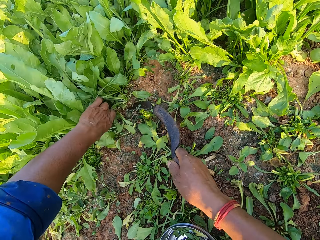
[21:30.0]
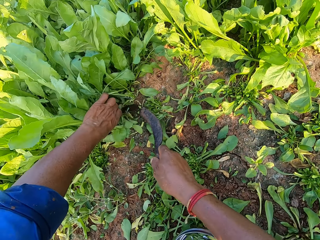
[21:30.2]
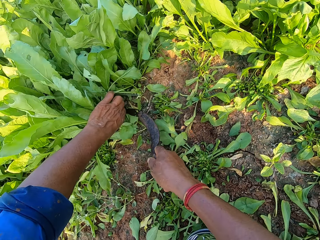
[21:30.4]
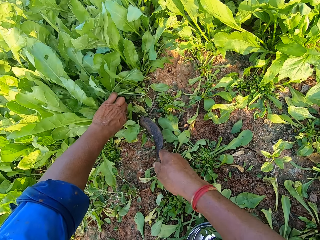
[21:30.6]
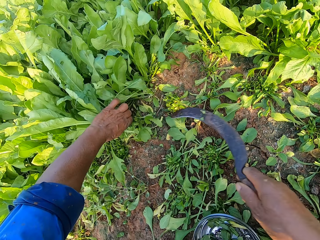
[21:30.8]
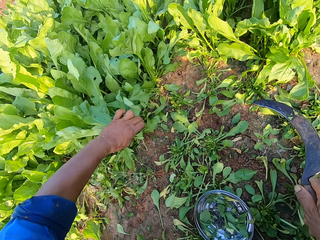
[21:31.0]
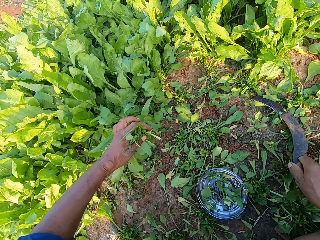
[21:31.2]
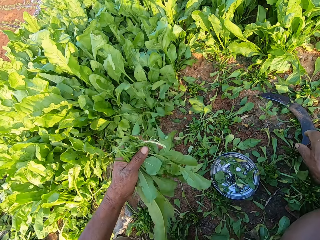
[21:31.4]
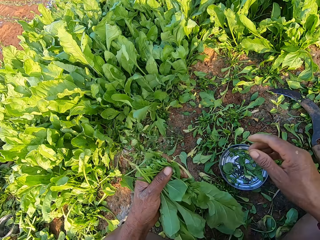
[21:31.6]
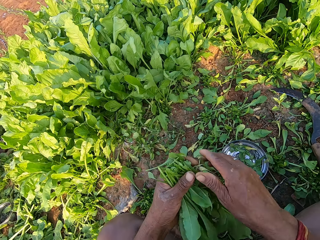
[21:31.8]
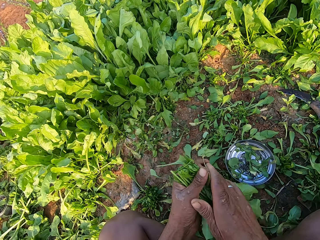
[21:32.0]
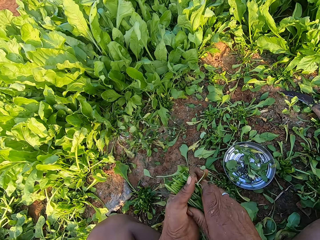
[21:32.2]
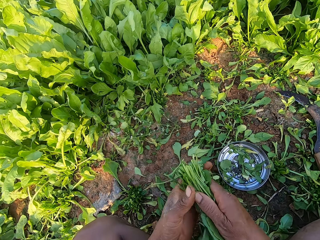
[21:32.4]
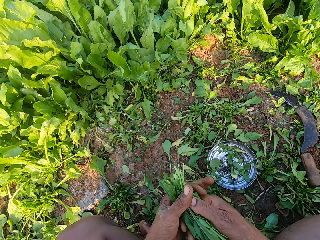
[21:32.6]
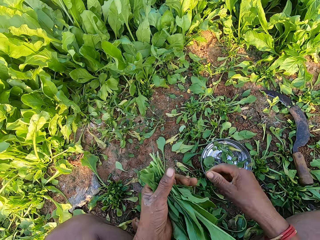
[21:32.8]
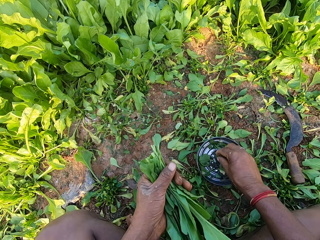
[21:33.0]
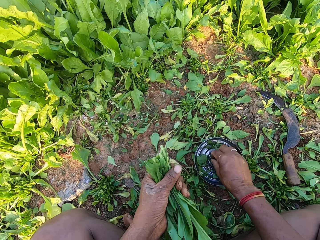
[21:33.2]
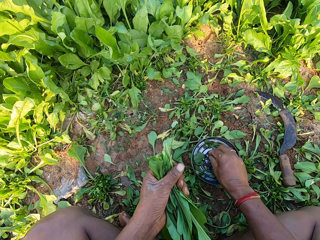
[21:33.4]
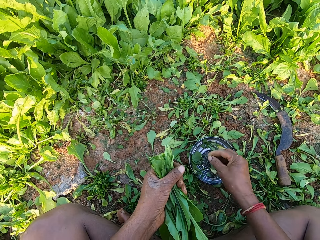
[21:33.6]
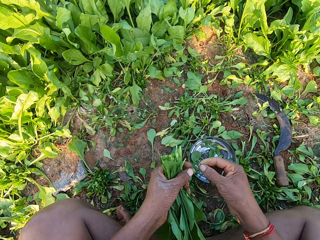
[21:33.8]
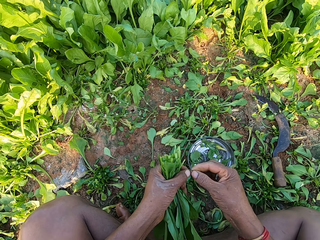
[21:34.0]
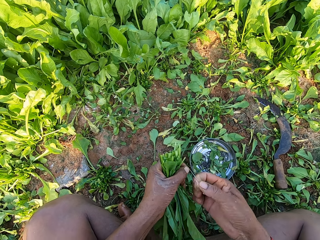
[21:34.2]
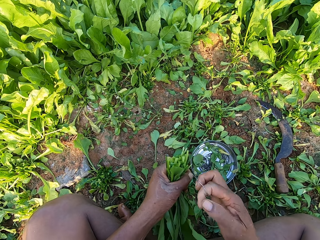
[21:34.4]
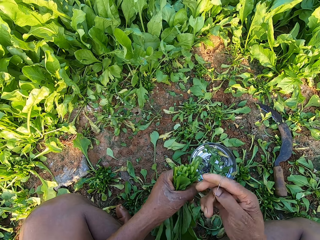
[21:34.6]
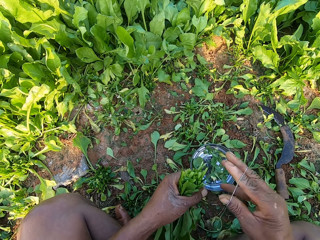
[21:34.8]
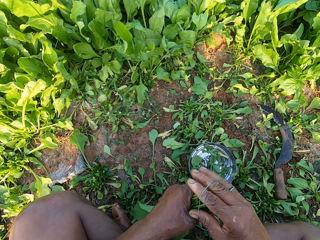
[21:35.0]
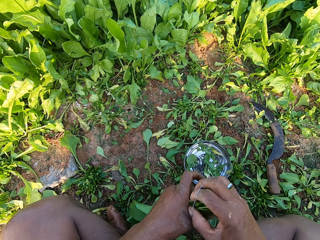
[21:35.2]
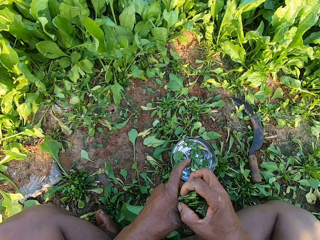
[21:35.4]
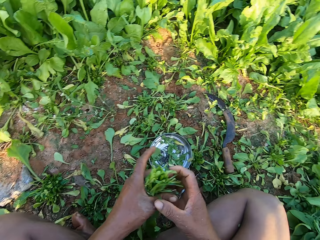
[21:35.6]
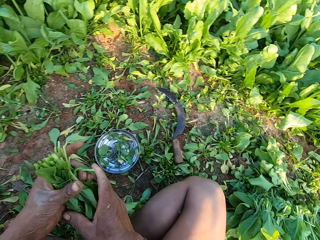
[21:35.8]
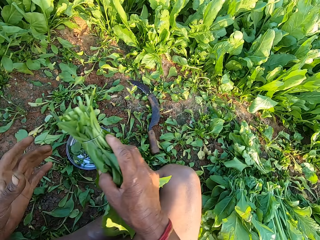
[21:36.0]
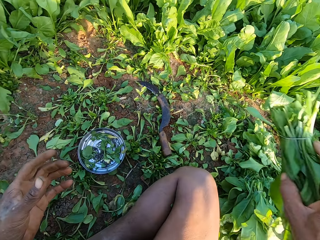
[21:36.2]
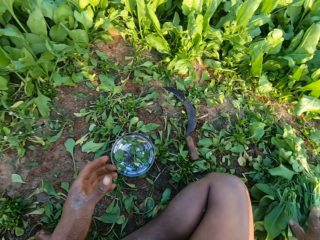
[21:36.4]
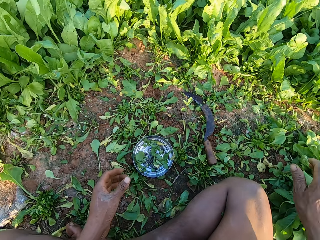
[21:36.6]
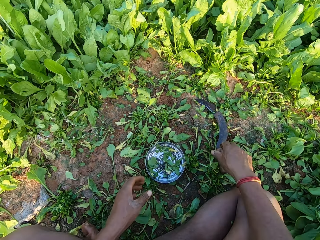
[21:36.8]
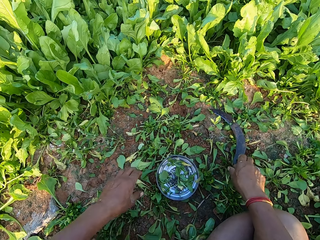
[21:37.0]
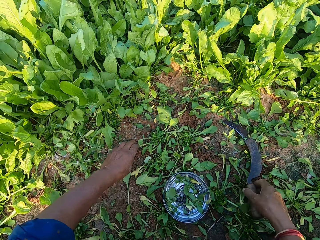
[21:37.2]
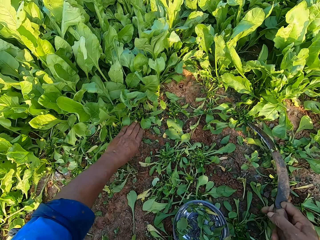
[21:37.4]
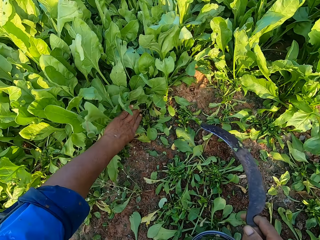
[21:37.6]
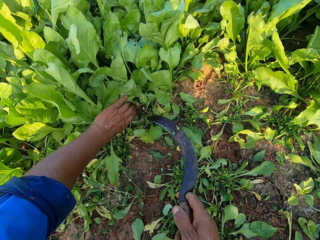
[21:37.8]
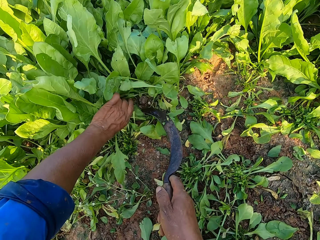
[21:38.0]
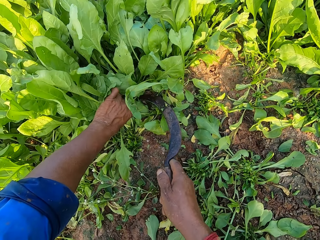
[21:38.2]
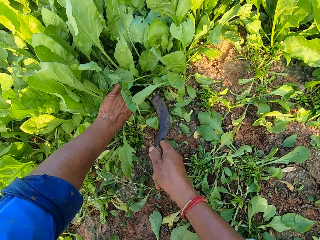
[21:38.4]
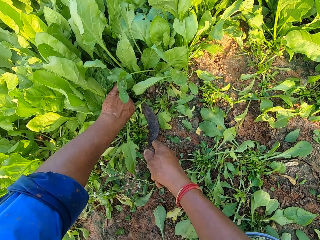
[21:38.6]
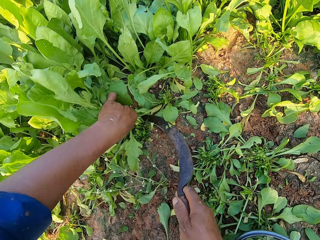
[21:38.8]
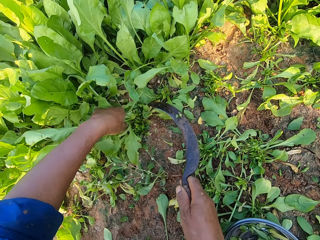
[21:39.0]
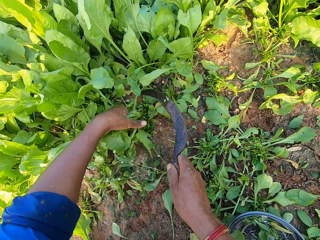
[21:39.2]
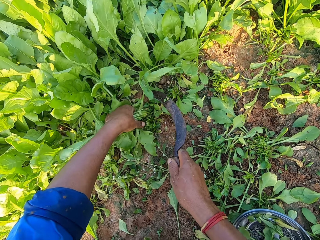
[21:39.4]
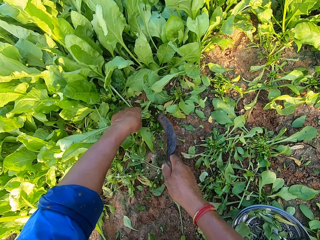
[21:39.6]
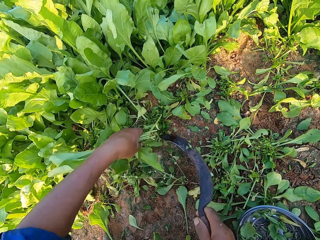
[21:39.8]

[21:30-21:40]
The camera wearer holds the spinaches on the ground with her left hand. She cuts the spinaches on the ground with the hand sickle in her right hand. She drops the hand sickle on the ground with her right hand. She holds the spinaches with both hands. She holds the spinaches with her left hand. She picks up a rubber band from the plate on the ground with her right hand. She stretches the rubber band in her right hand with her left hand. She ties the spinaches in her left hand with the rubber band in her right hand. She drops the spinaches on the ground with her right hand. She picks up the hand sickle from the ground with her right hand. She holds the spinaches on the ground with her left hand. She cuts the spinaches on the ground with the hand sickle in her right hand.

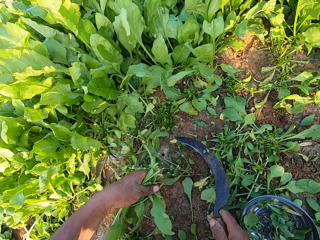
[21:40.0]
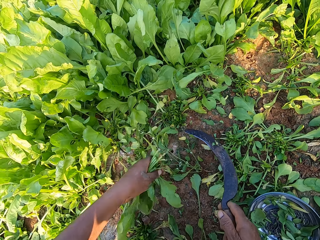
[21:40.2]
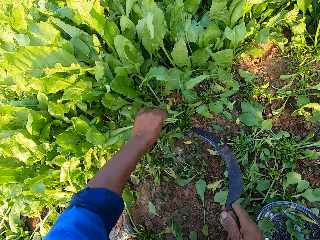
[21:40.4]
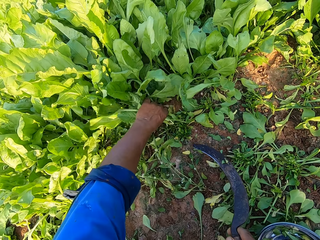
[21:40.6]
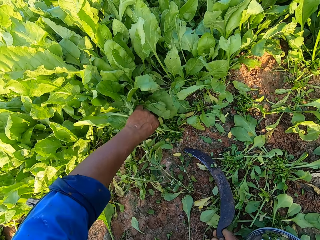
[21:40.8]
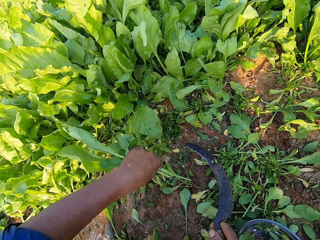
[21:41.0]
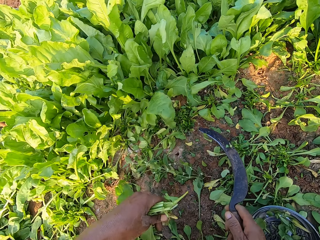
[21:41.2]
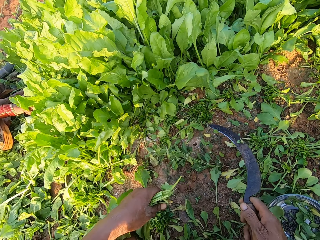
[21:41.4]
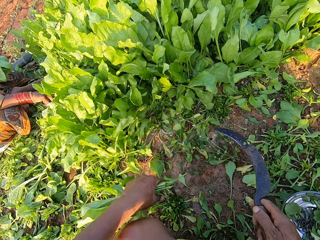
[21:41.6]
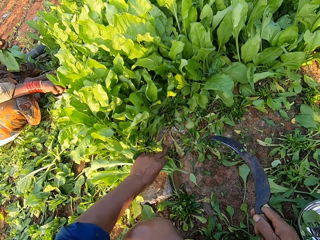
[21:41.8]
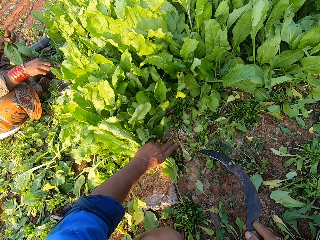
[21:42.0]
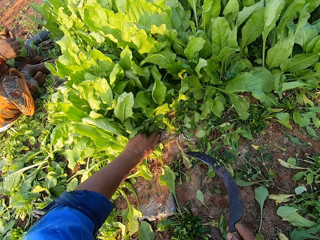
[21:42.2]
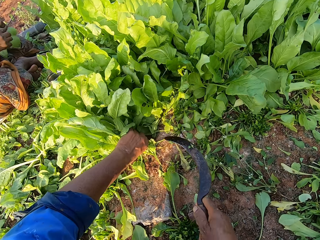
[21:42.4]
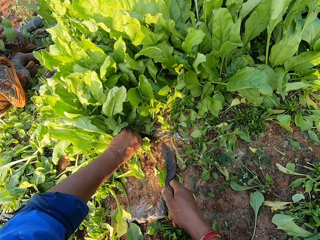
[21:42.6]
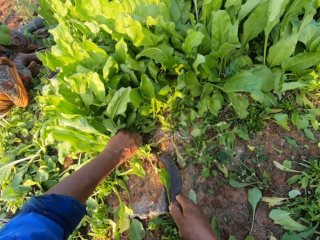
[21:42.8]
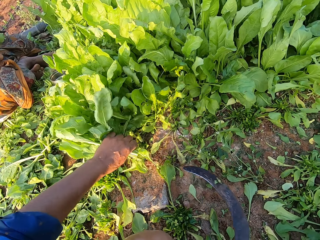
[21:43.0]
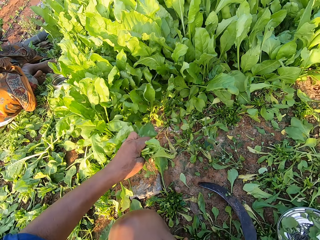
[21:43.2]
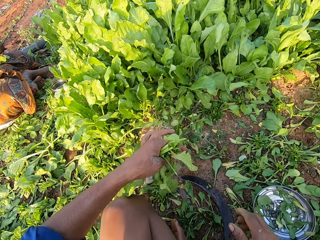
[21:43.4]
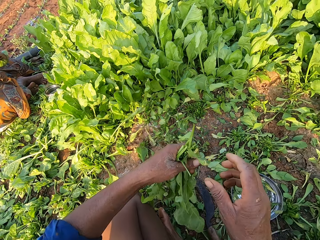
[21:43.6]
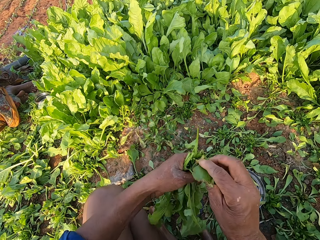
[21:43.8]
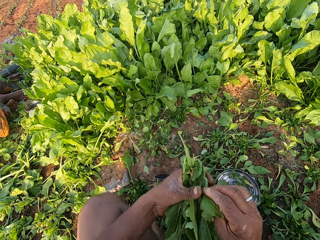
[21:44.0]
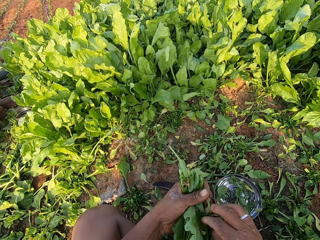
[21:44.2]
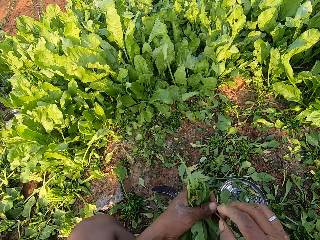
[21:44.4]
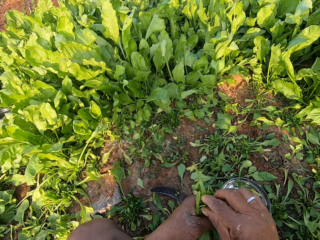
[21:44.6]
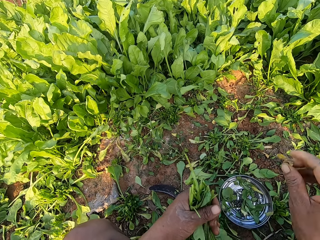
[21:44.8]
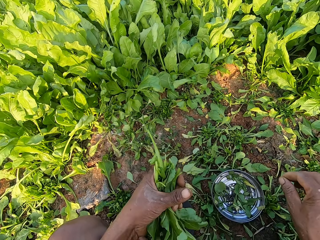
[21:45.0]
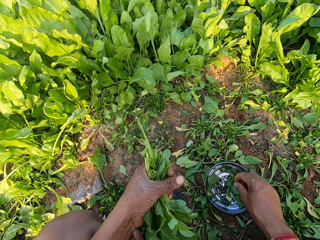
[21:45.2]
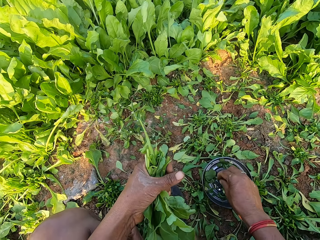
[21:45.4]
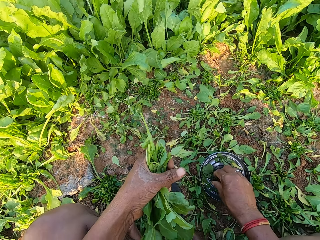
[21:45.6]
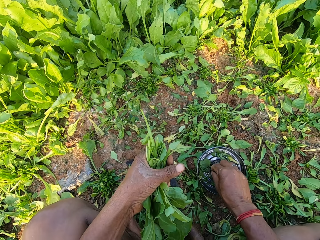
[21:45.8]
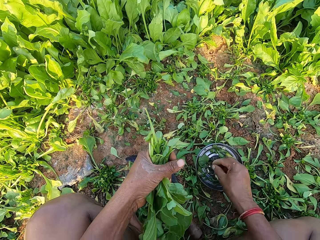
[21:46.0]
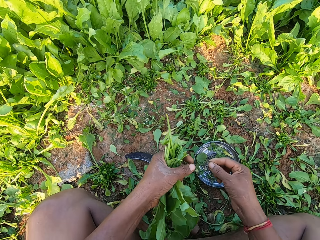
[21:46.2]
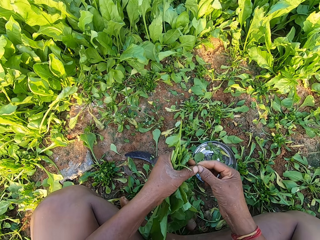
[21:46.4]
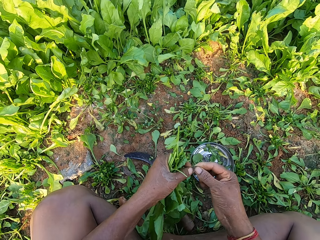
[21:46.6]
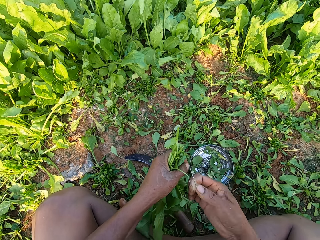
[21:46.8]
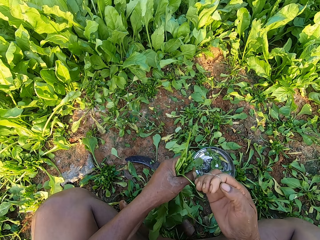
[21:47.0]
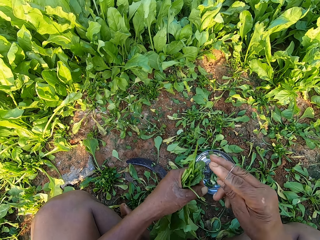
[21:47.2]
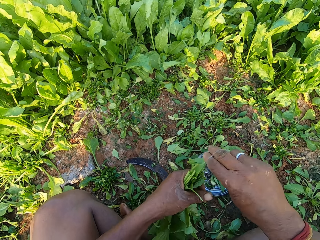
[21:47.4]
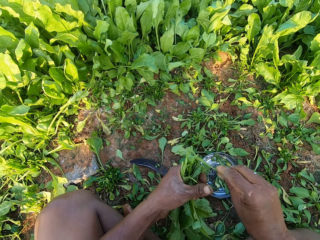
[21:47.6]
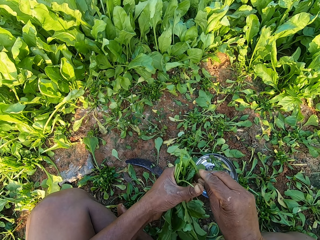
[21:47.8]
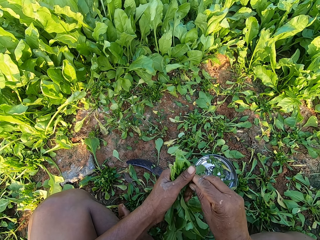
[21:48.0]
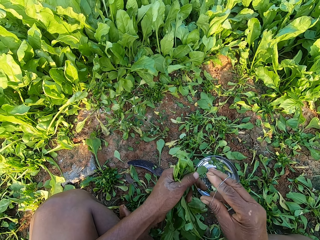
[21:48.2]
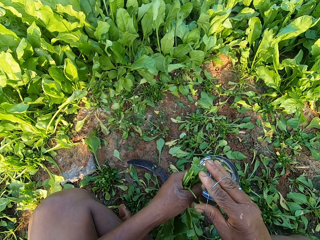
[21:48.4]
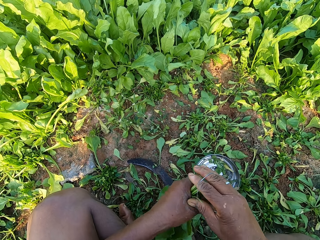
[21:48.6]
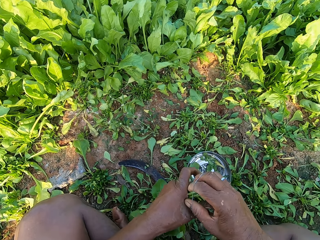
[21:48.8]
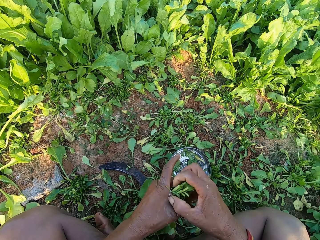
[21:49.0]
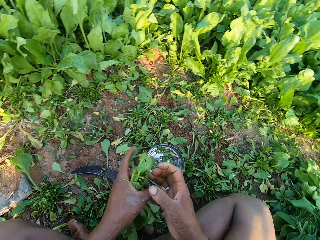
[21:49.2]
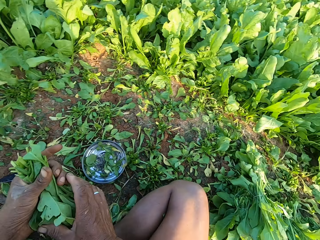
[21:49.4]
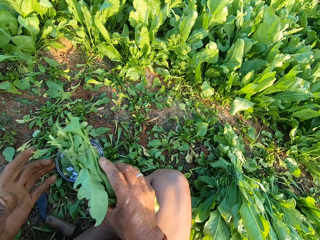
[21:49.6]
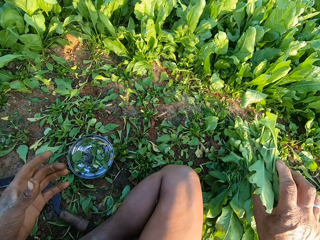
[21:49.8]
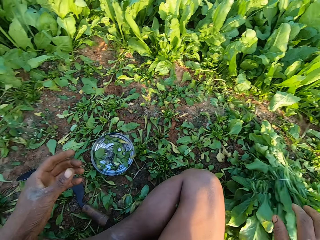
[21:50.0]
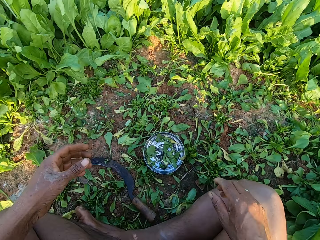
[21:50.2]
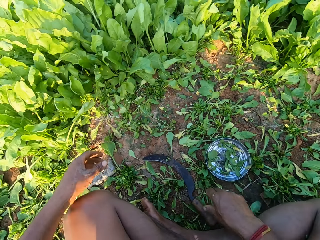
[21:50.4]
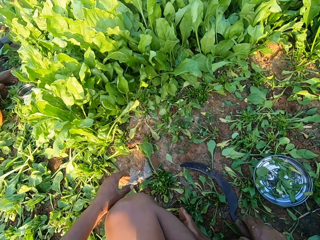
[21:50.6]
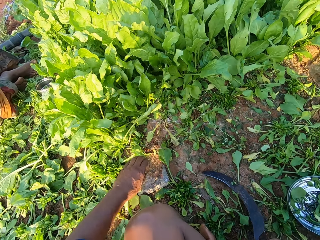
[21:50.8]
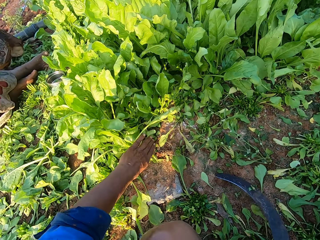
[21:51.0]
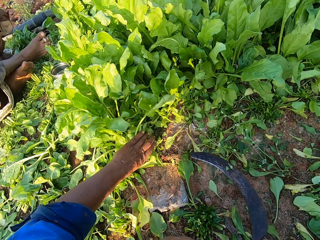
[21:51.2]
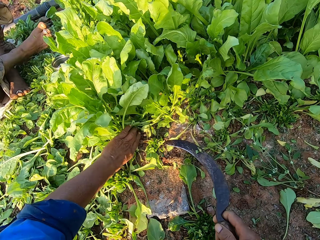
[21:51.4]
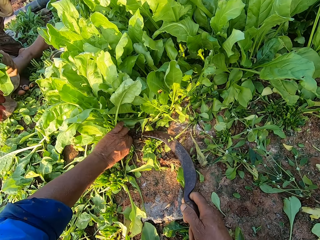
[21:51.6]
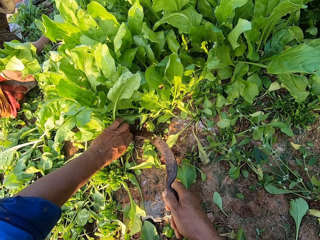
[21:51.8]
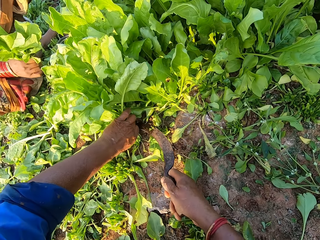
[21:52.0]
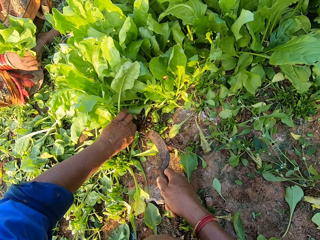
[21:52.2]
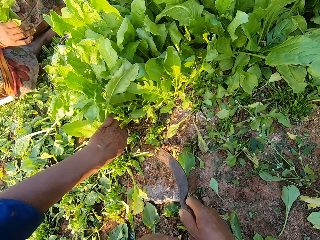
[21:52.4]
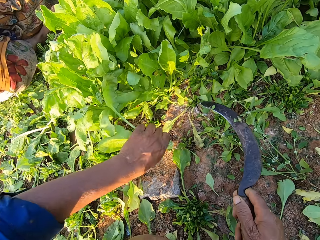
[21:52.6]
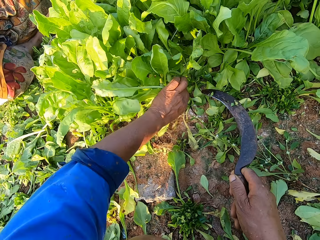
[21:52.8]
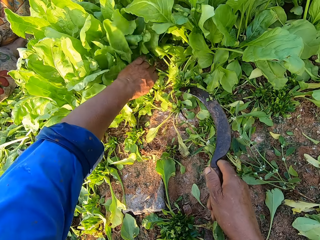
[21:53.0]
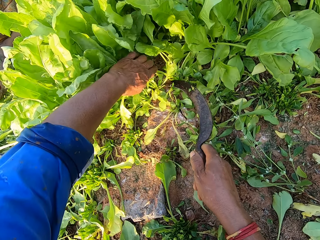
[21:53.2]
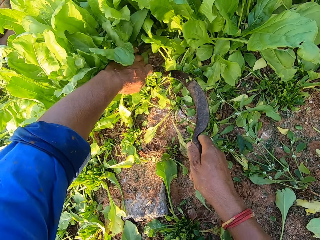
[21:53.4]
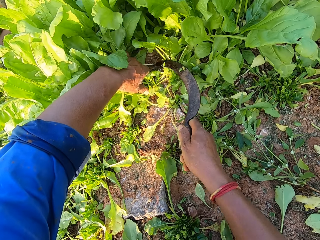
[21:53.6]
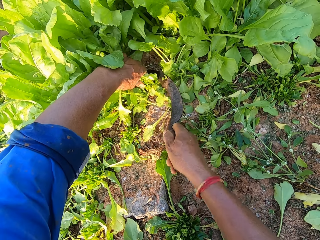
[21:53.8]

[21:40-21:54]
The camera wearer picks up a spinach or collard green from the ground with her left hand. She holds the spinaches on the ground with her left hand. She cuts the spinaches on the ground with the hand sickle in her right hand. She drops the hand sickle on the ground with her right hand. She pulls a dried leaf from the spinaches with her right hand. She talks. She drops the leaf on the ground with her right hand. She picks up a rubber band from the plate on the ground with her right hand. She stretches the rubber band in her right hand with her left hand. She ties the spinaches in her left hand with the rubber band in her right hand. She bends a stem of the collard green. She talks. She drops the spinaches on the ground with her right hand. She picks up the hand sickle from the ground with her right hand. She holds the spinaches on the ground with her left hand. She cuts the spinaches on the ground with the hand sickle in her right hand. She holds the spinaches on the ground with her left hand.
